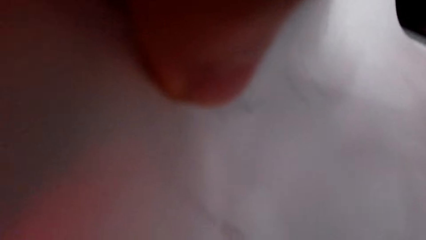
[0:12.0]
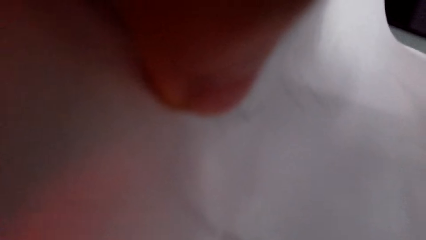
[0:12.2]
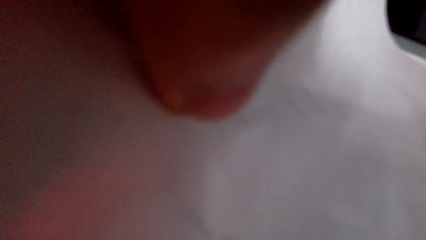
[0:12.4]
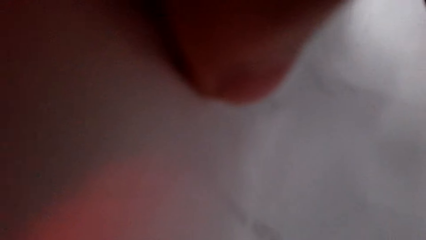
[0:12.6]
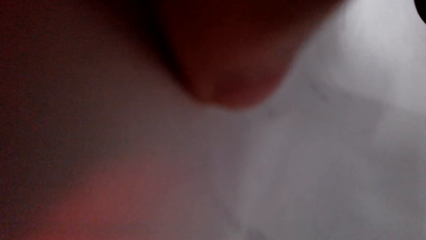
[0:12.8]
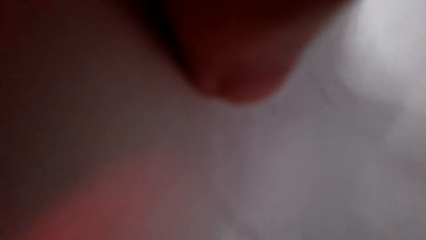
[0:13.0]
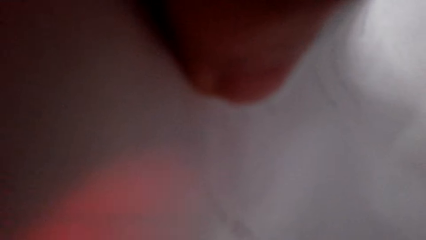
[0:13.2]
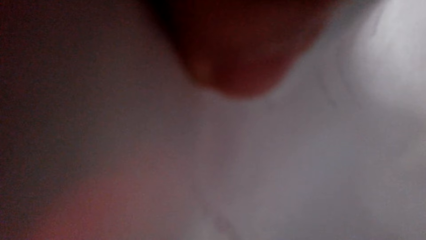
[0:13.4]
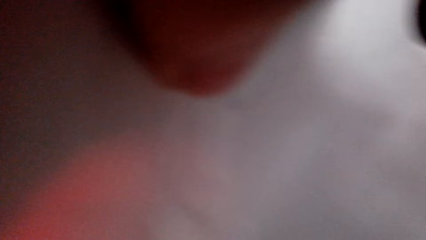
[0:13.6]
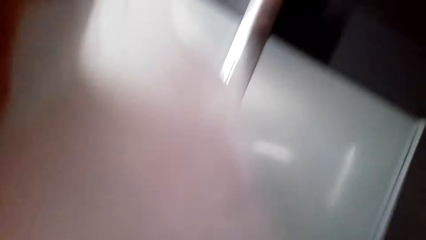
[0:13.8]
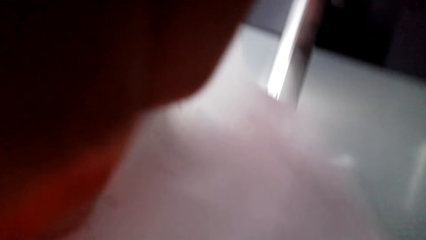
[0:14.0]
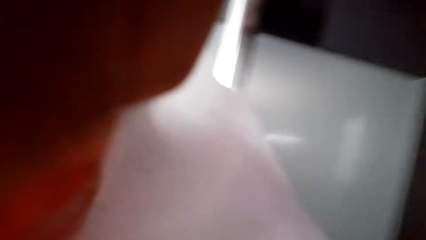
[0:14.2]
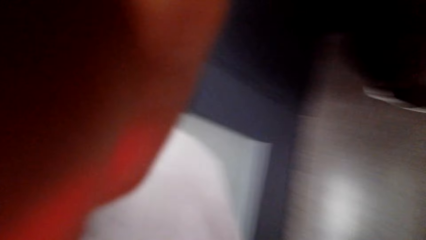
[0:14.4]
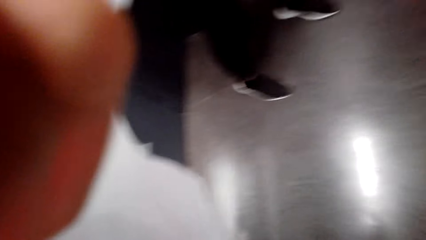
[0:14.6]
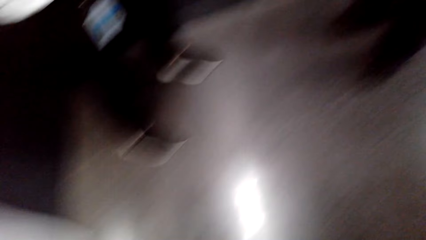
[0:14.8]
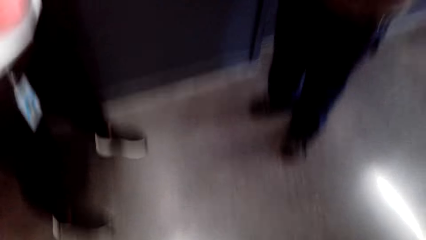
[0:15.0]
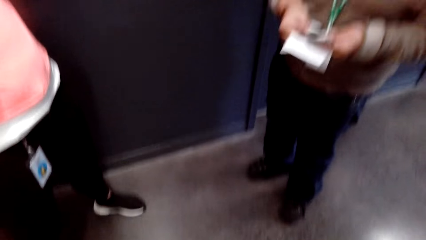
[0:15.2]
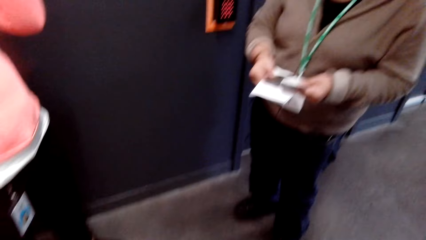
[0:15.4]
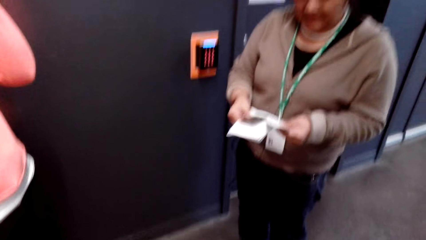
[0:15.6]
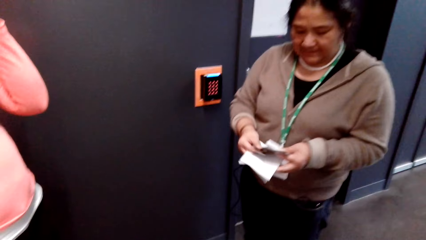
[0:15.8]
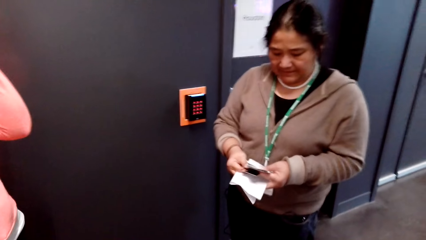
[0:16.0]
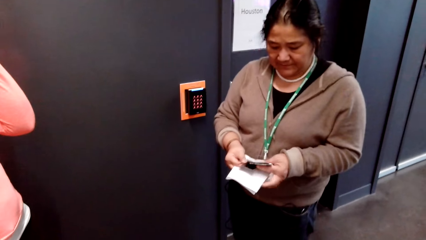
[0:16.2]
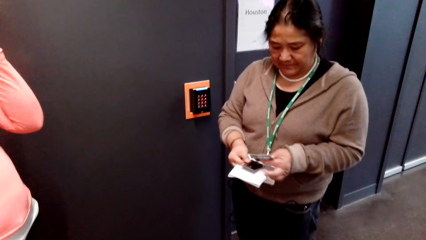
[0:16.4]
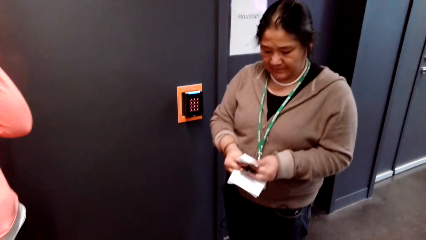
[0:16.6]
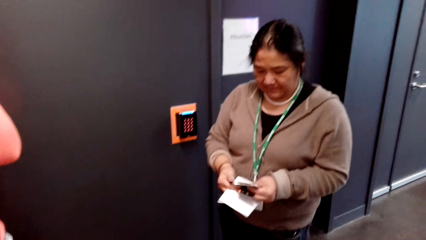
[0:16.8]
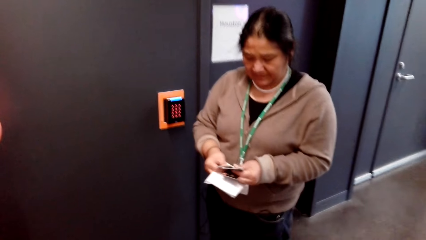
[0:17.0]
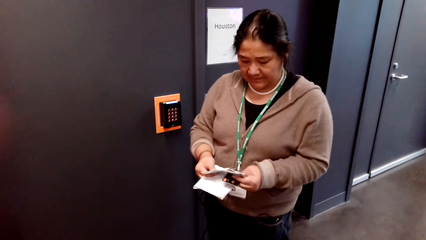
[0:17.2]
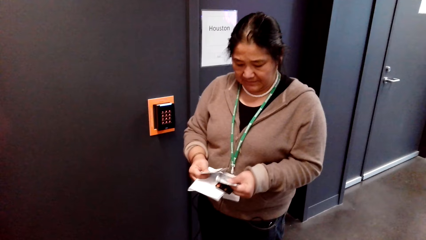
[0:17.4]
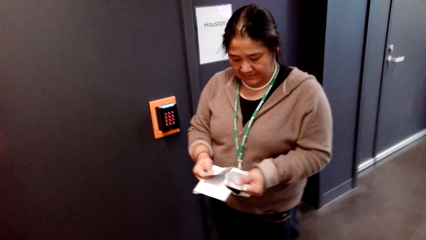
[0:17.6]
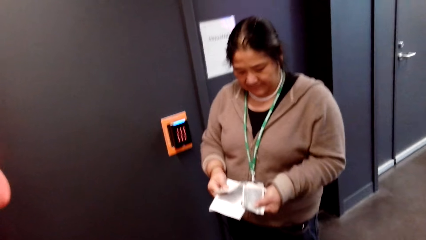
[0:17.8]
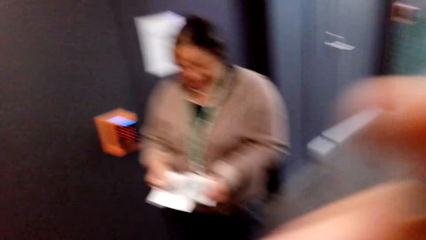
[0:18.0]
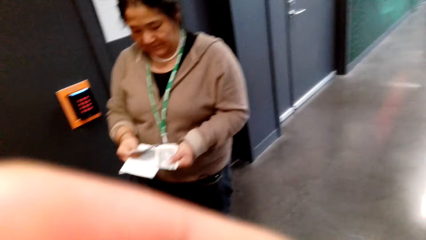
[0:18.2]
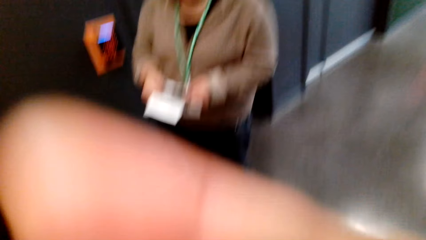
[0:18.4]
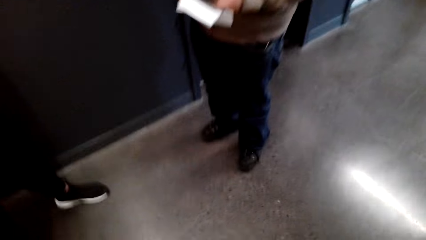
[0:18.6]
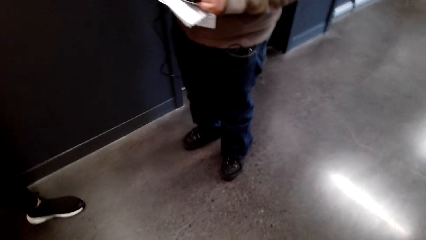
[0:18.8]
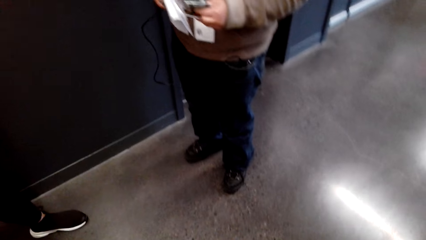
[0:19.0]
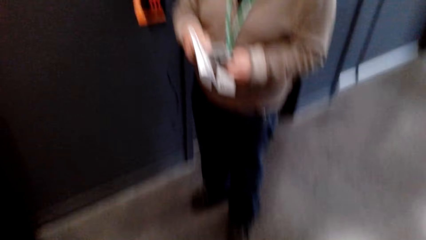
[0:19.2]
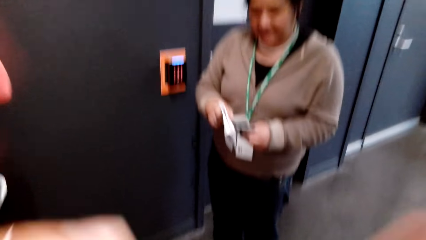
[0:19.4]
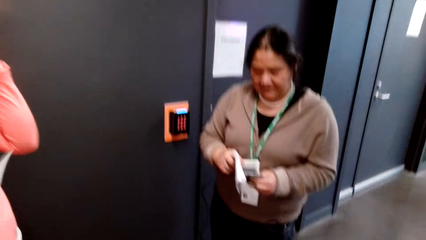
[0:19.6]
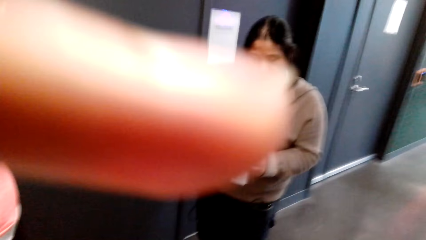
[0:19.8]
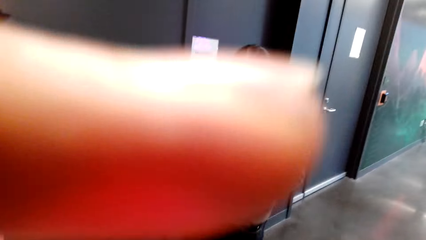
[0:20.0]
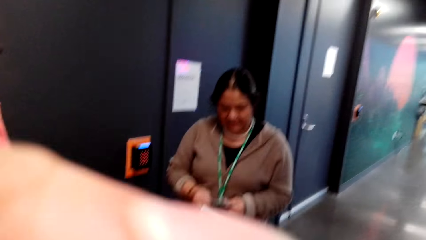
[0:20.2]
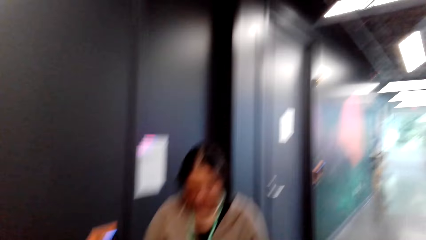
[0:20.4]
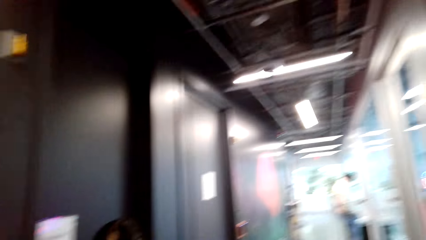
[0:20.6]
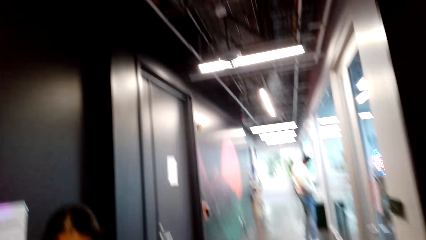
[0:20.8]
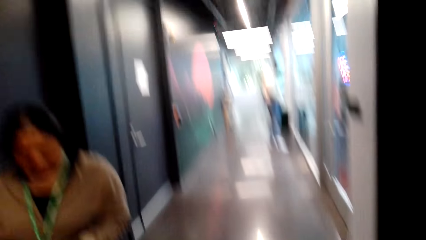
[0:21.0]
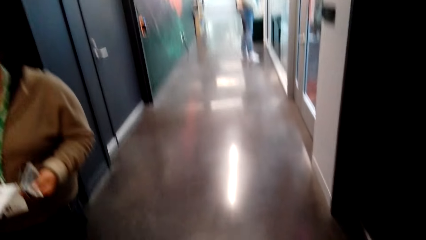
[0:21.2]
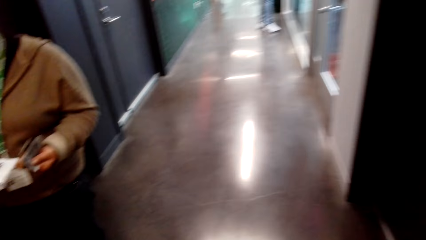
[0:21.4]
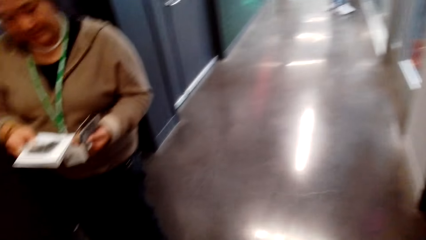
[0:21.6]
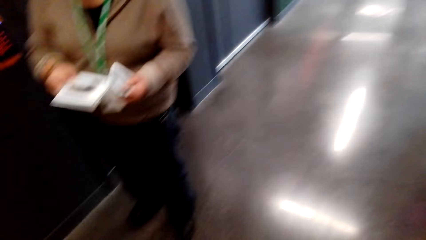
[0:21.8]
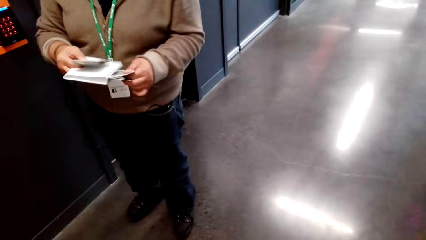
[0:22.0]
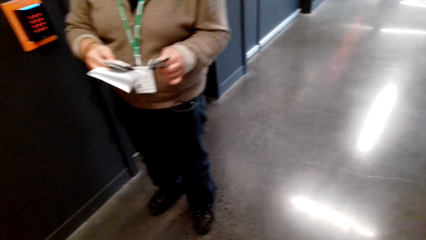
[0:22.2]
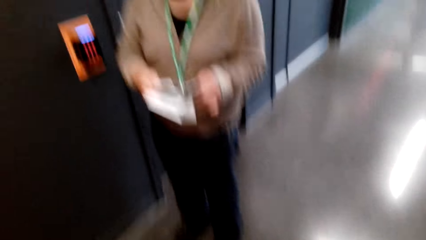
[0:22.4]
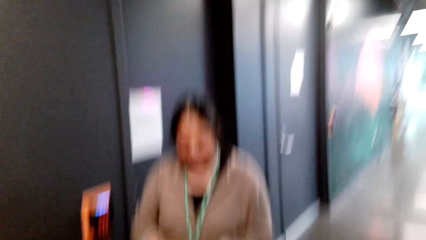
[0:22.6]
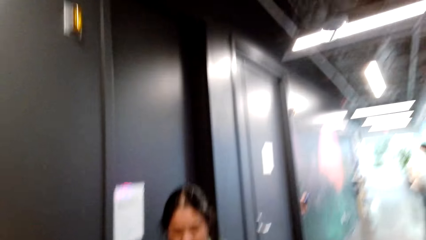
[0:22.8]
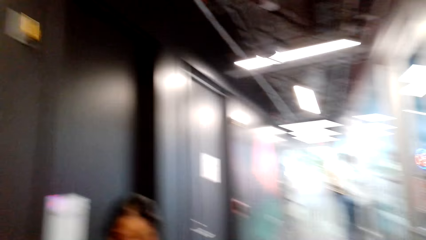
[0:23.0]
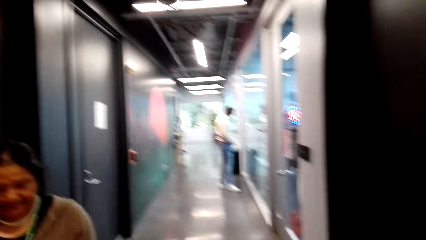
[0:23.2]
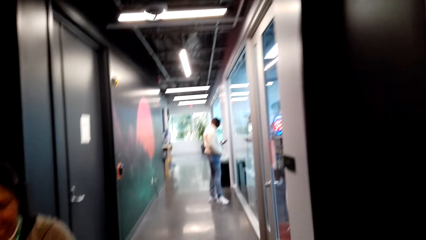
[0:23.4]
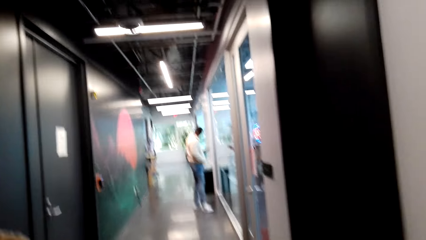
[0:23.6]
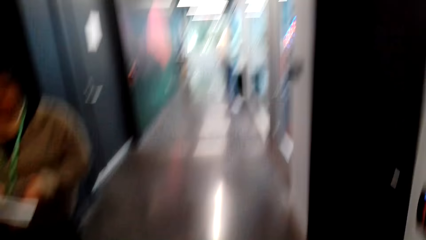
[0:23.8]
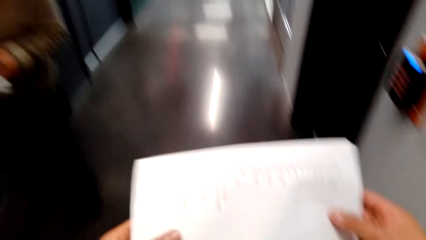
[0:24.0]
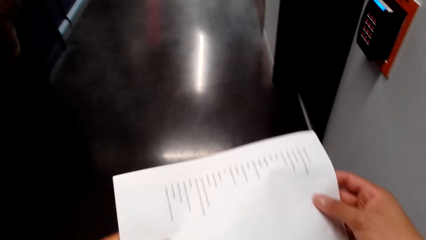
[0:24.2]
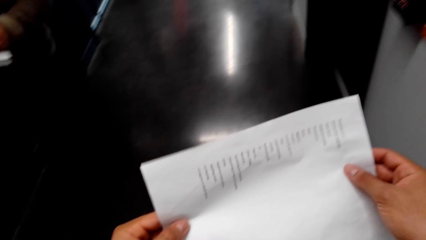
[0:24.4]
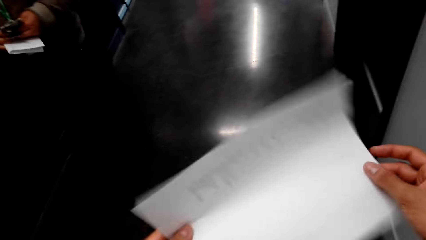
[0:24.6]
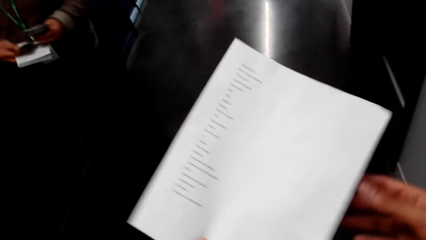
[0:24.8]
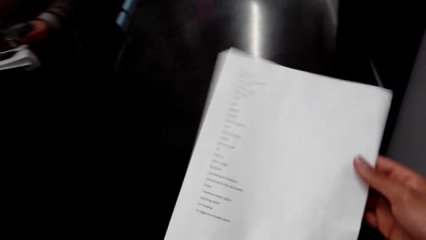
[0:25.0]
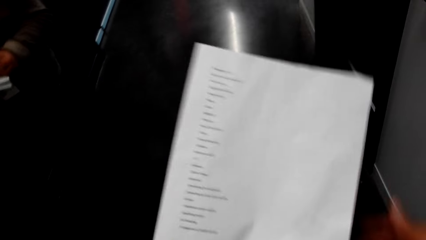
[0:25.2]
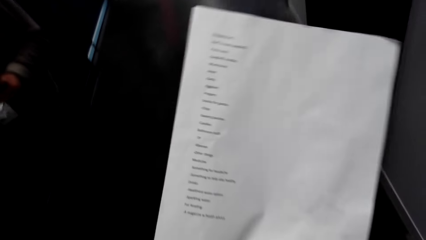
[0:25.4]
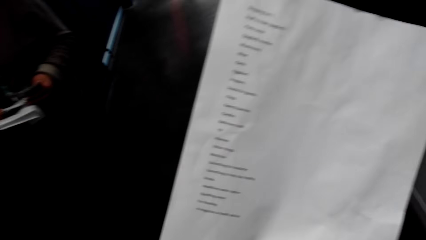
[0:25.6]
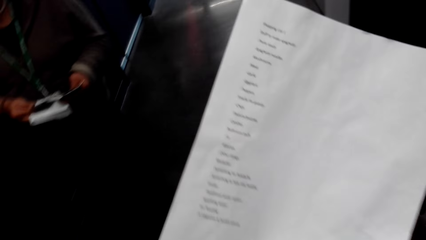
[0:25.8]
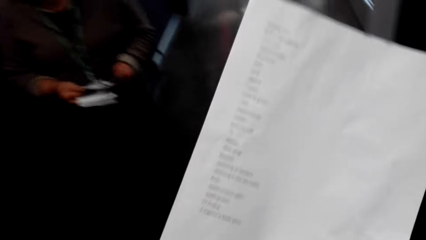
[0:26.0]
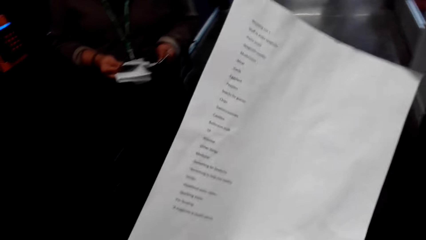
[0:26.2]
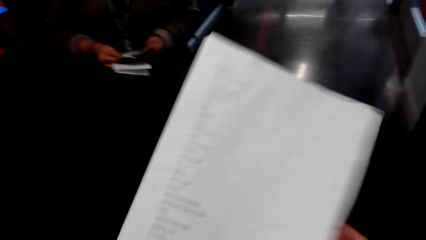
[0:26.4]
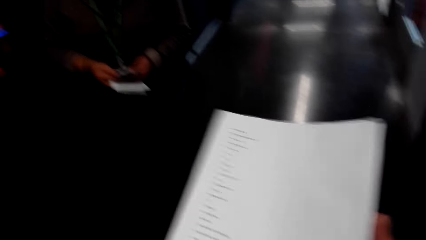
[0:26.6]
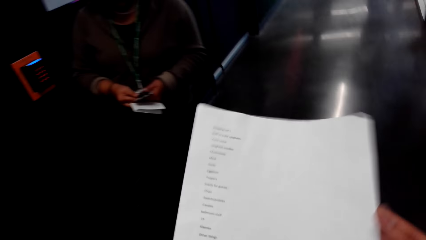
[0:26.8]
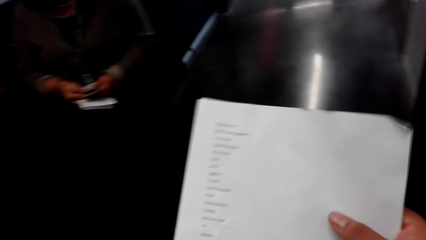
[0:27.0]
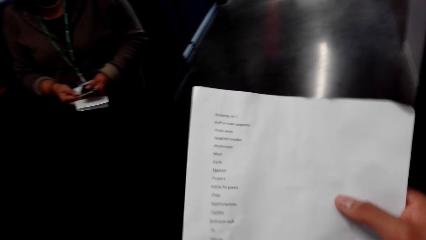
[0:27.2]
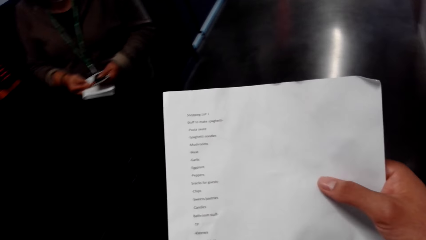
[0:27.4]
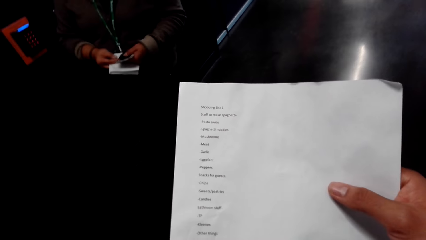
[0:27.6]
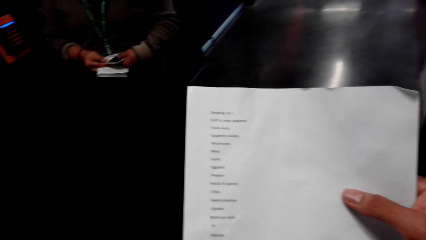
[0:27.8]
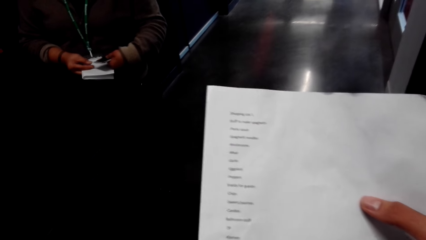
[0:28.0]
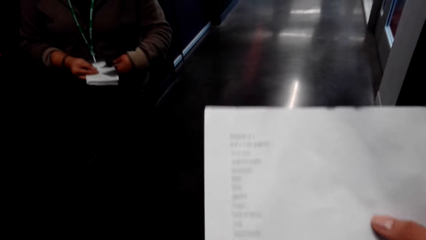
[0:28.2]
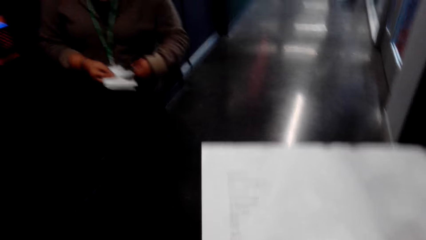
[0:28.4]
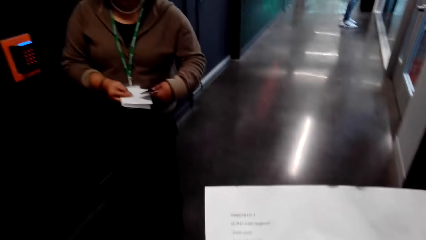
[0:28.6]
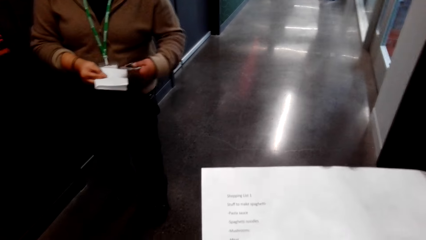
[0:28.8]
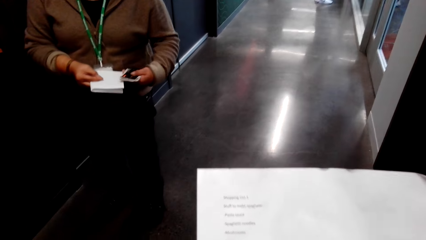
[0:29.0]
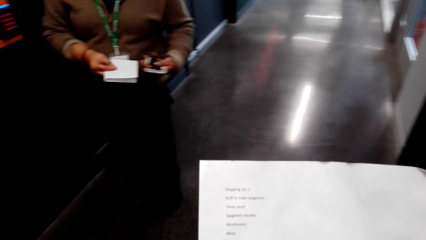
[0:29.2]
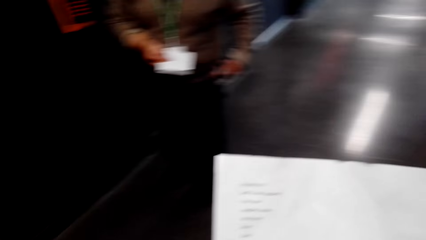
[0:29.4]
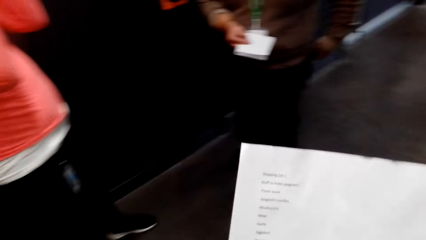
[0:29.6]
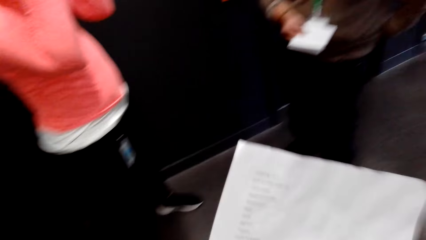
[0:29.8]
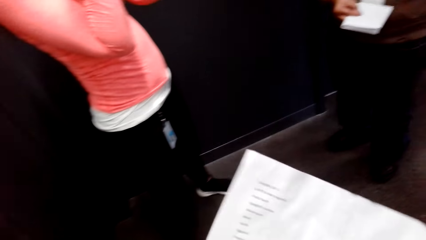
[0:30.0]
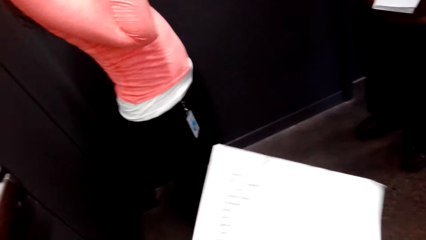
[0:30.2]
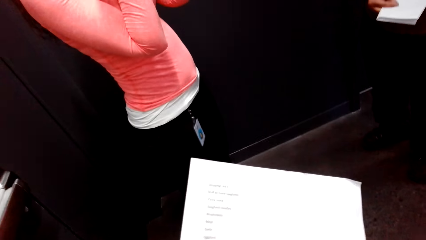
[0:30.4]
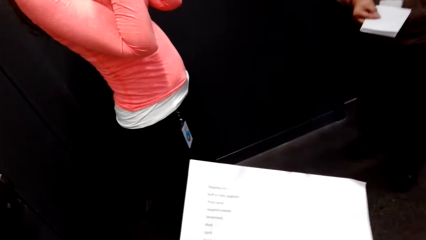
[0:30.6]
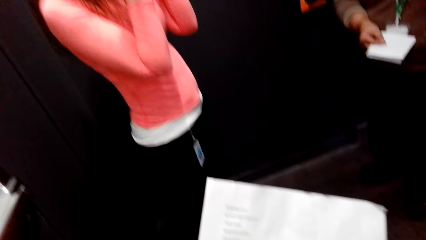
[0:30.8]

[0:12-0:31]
The camera wearer adjusts their camera. A woman holds money. The camera wearer stares at the woman. They look at a piece of paper.
